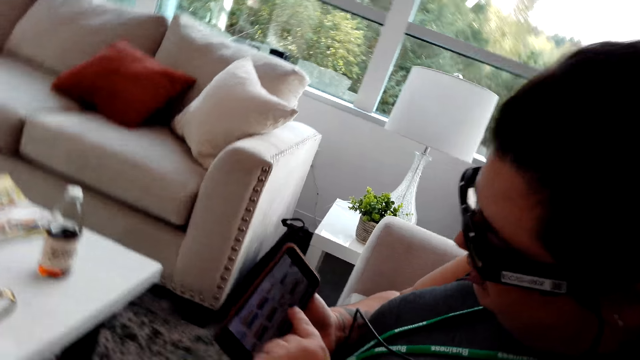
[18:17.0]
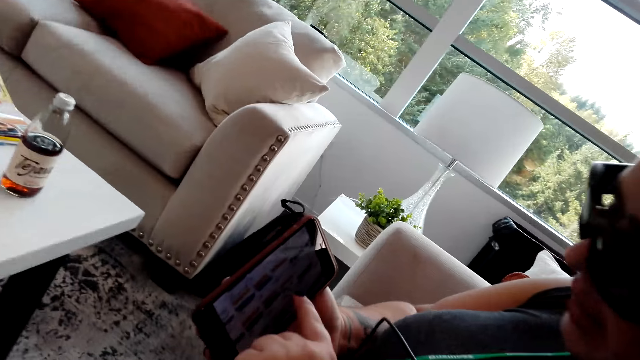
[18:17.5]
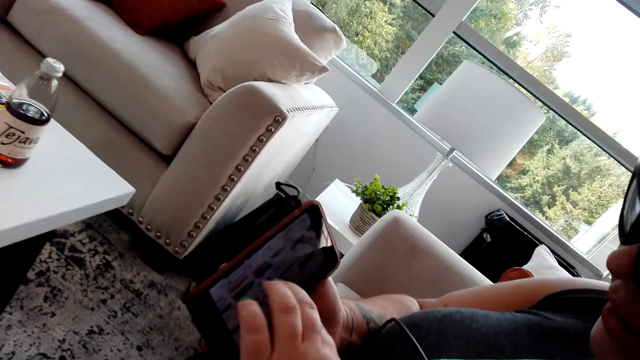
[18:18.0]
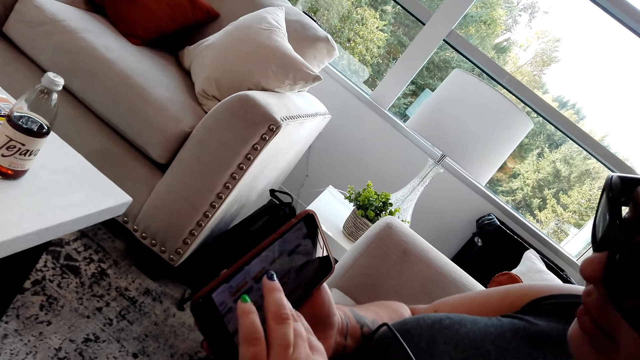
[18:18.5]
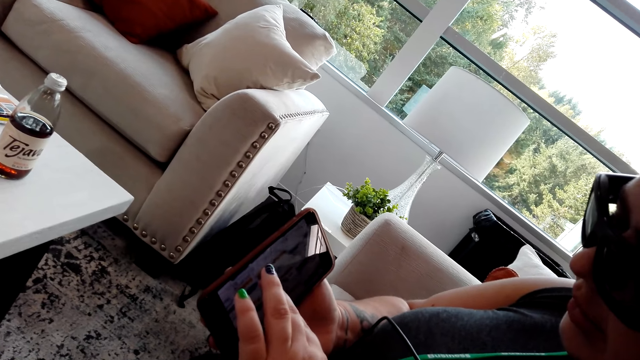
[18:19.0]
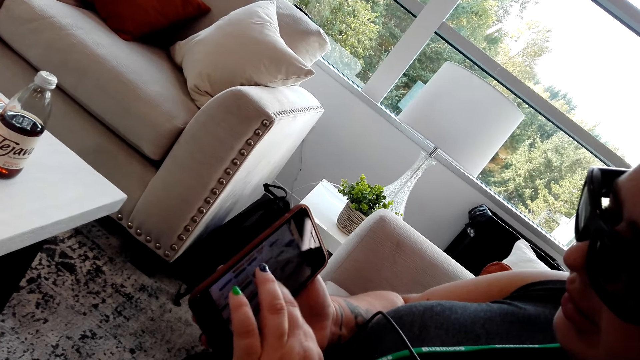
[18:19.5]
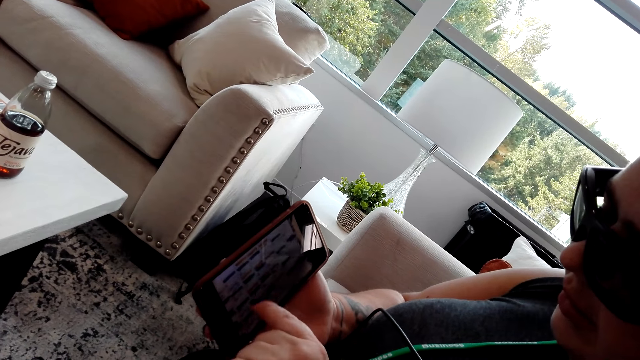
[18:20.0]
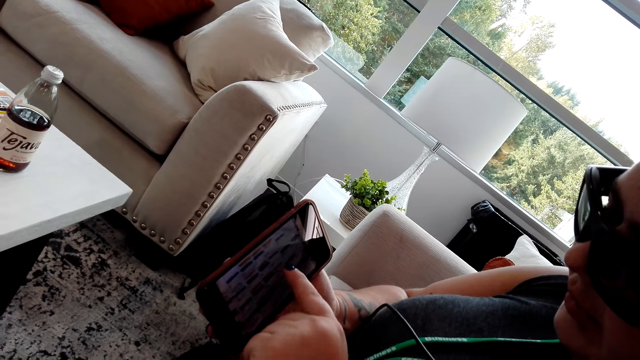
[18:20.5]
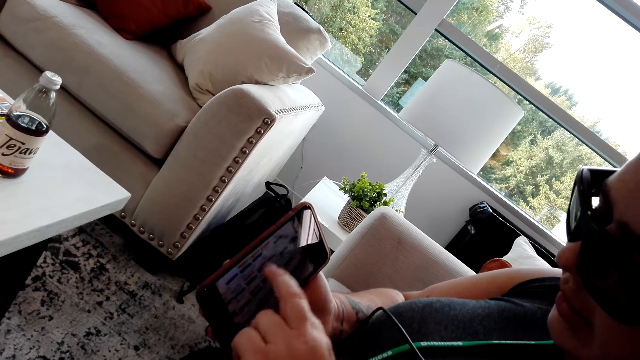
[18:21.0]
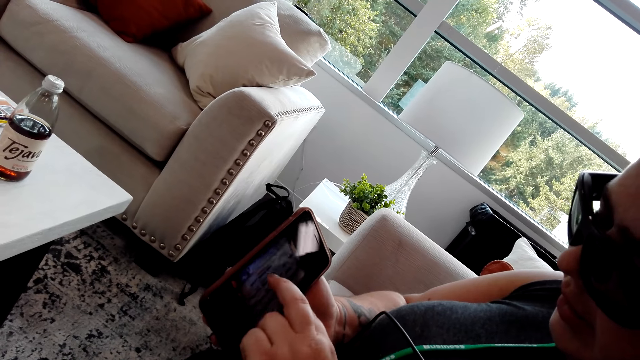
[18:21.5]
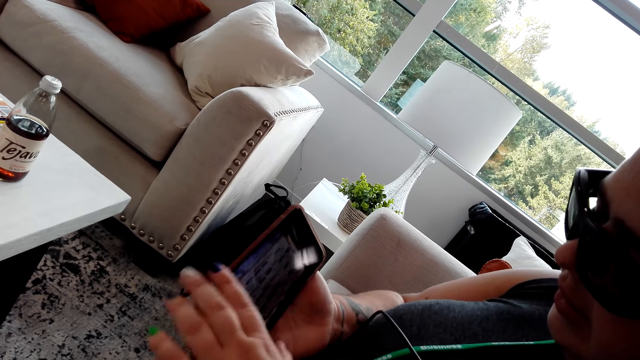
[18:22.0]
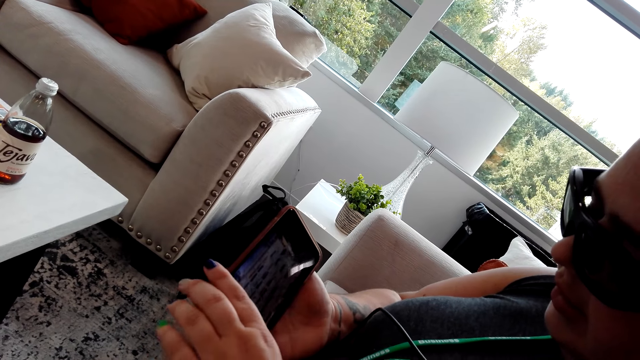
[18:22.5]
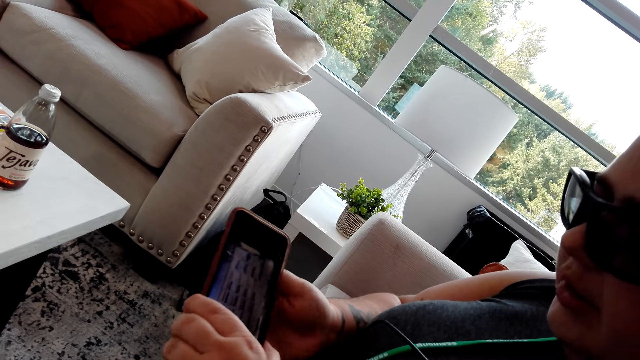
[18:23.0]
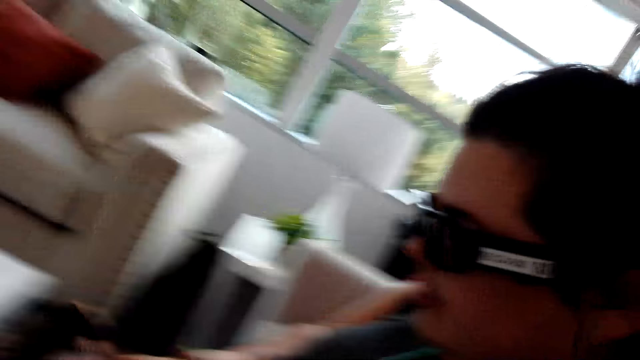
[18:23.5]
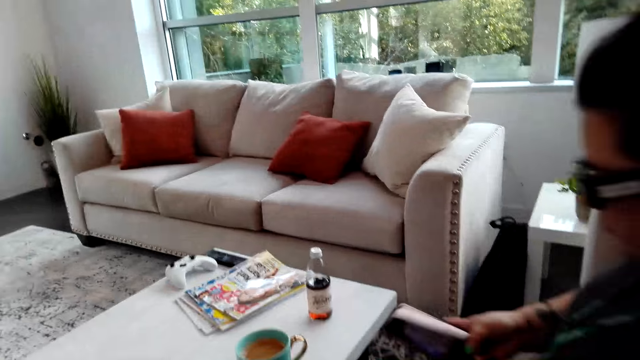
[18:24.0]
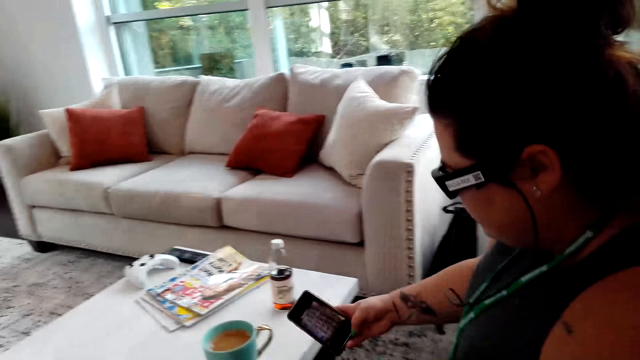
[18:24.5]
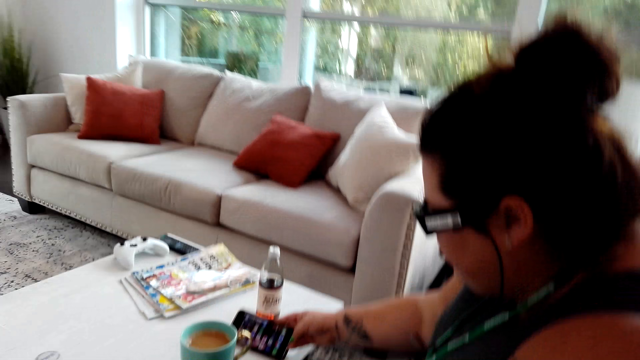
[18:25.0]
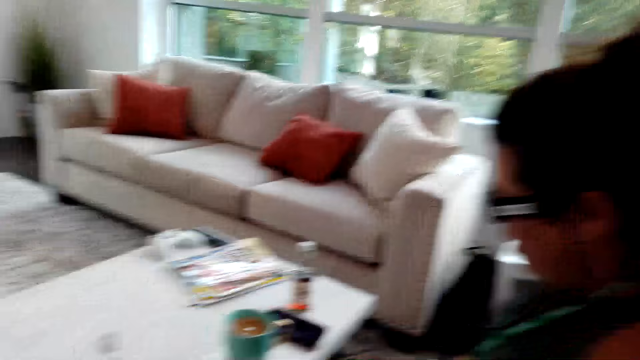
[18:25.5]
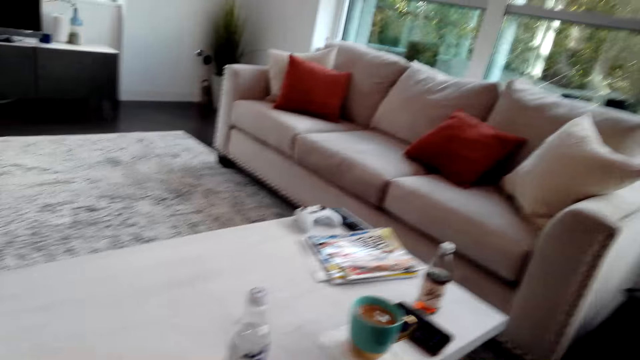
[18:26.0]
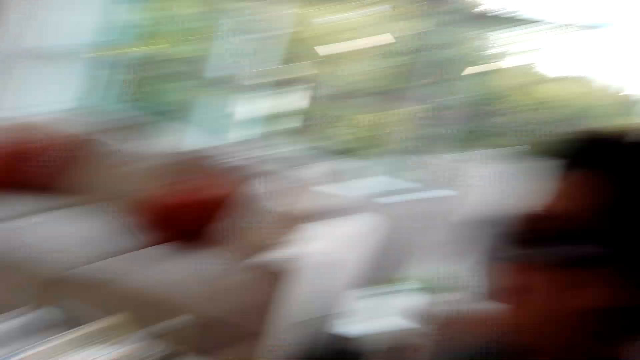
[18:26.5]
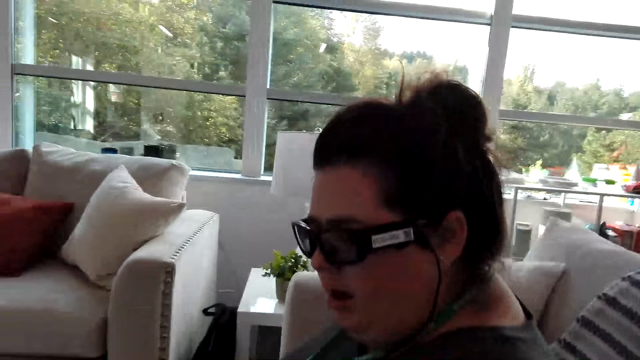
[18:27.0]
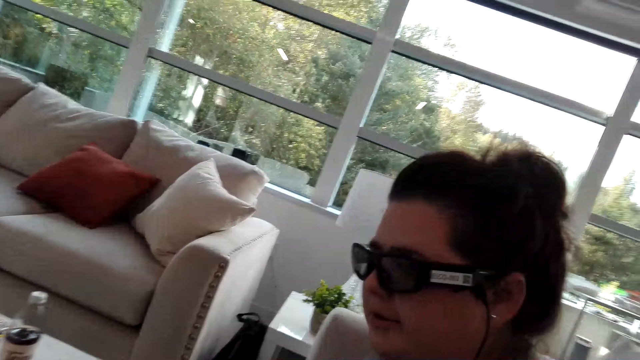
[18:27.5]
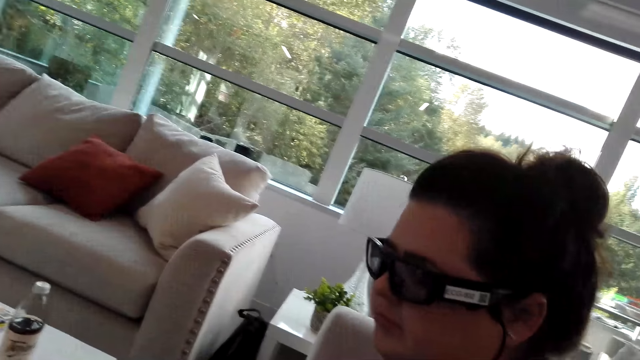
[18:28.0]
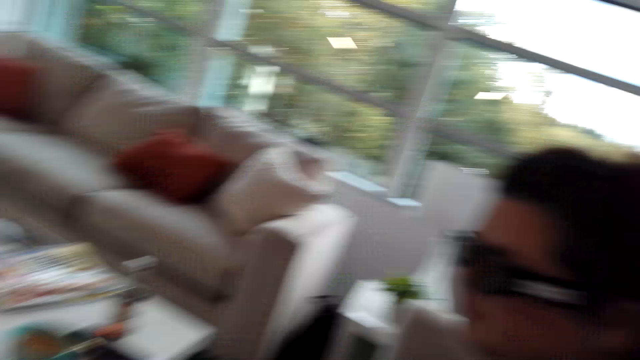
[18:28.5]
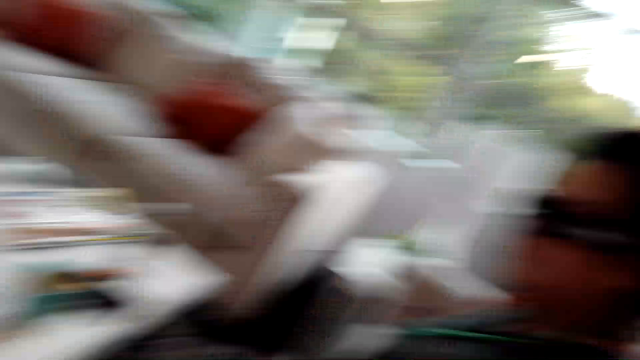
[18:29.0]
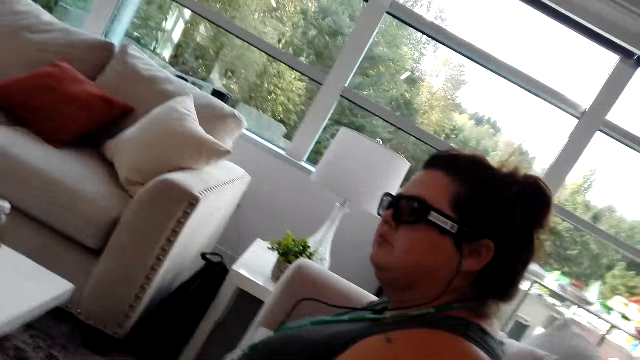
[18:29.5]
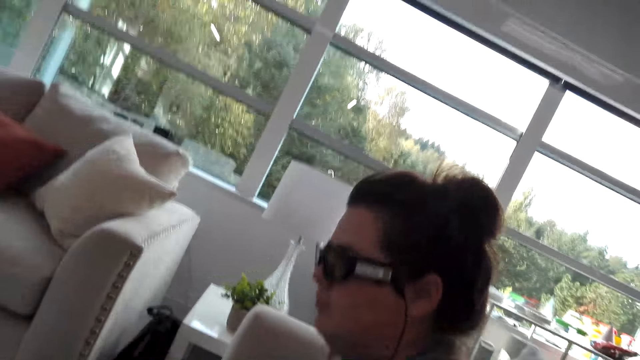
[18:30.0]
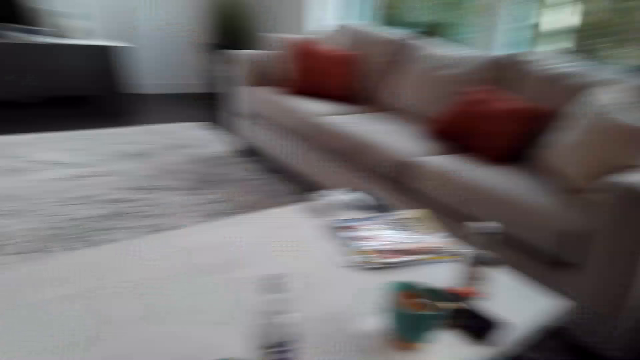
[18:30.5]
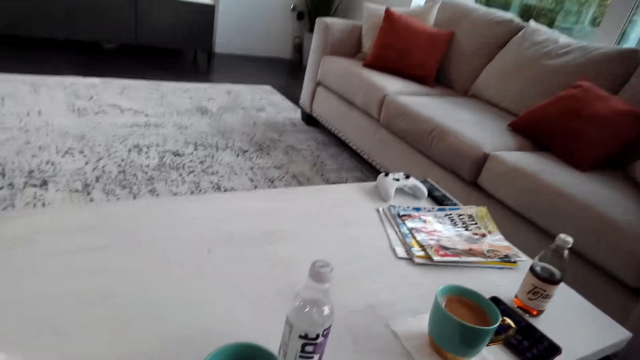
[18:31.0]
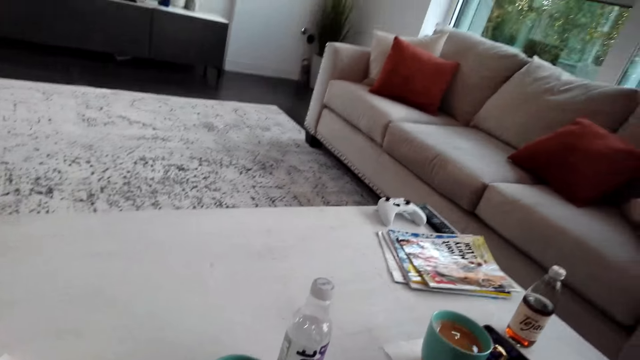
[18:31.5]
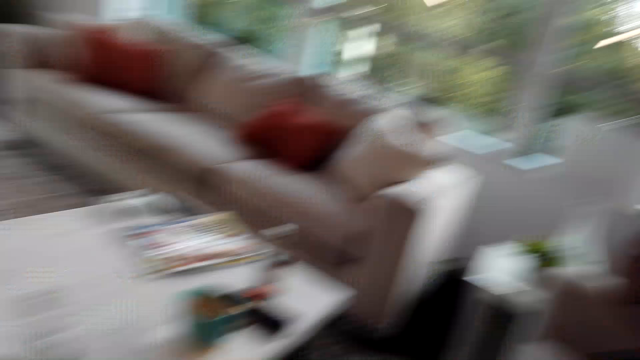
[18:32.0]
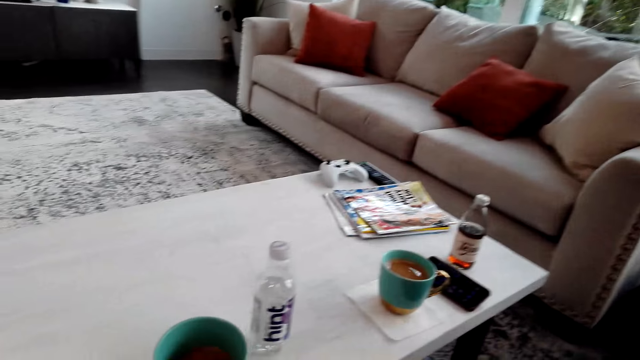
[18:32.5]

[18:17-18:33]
A person shows the camera wearer her phone. The person puts the phone on the table. The camera wearer looks around the house.

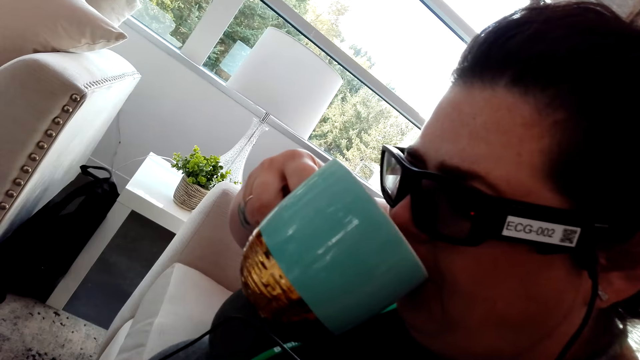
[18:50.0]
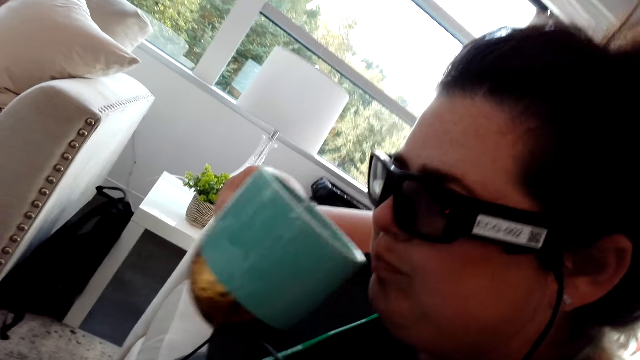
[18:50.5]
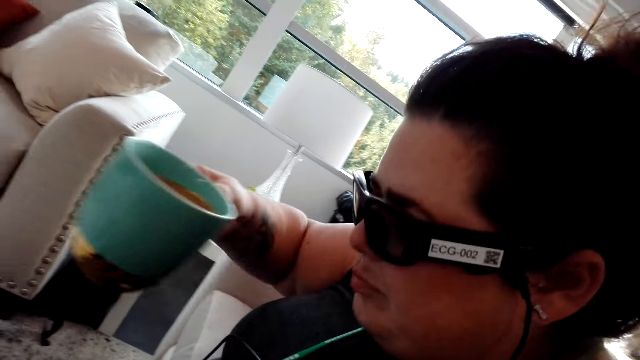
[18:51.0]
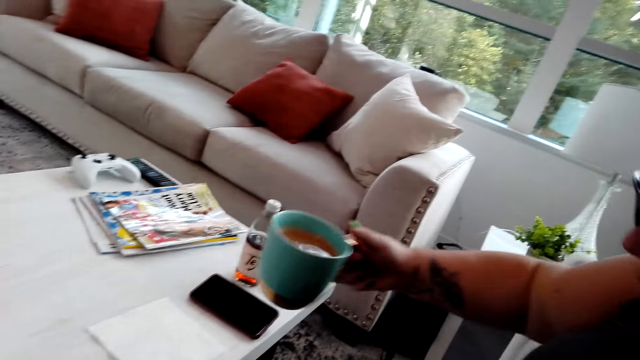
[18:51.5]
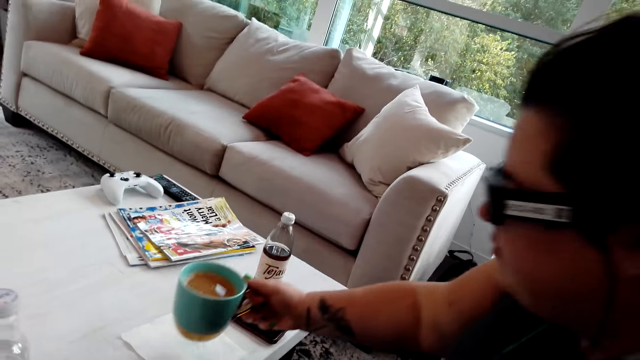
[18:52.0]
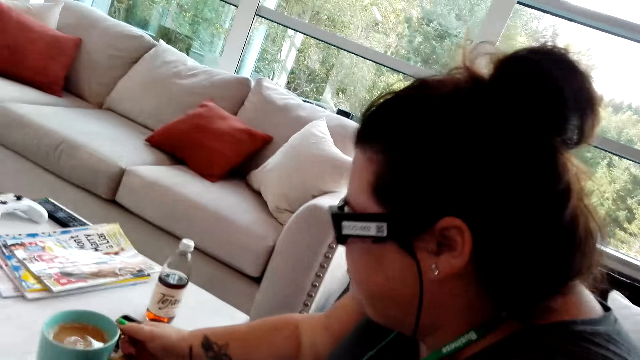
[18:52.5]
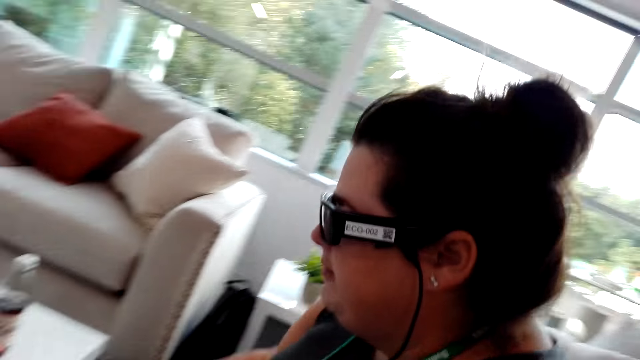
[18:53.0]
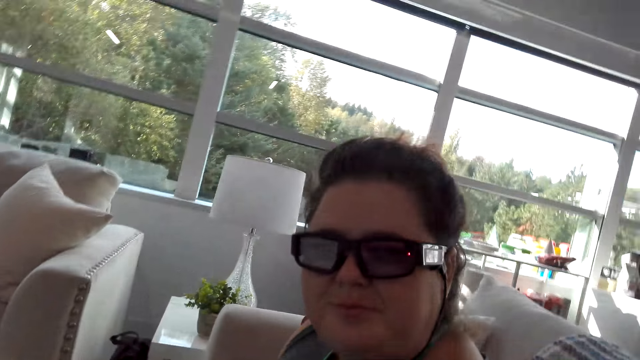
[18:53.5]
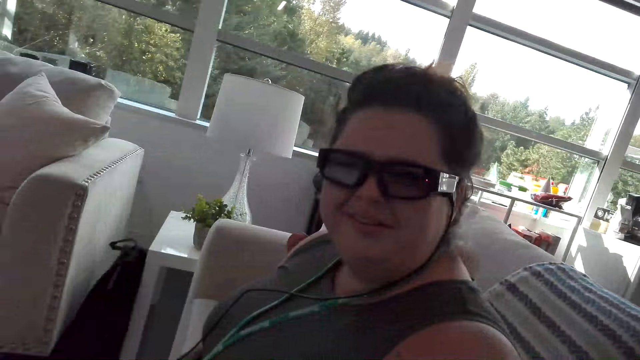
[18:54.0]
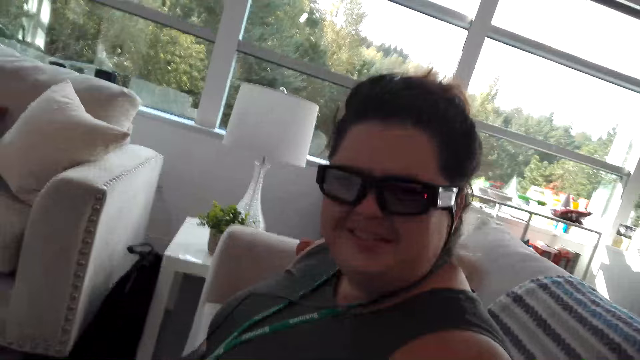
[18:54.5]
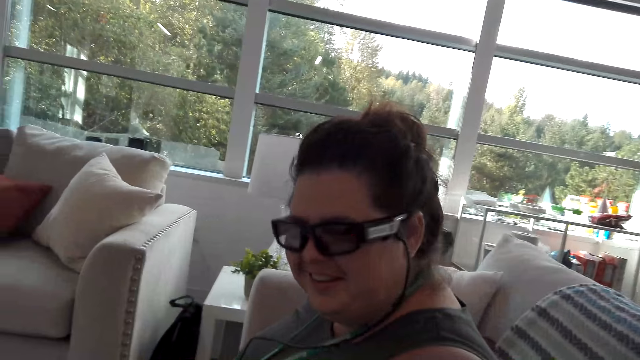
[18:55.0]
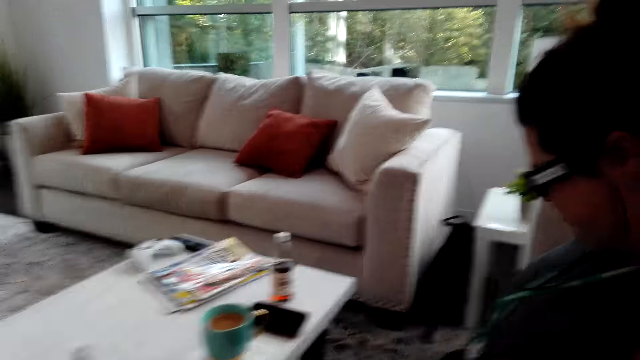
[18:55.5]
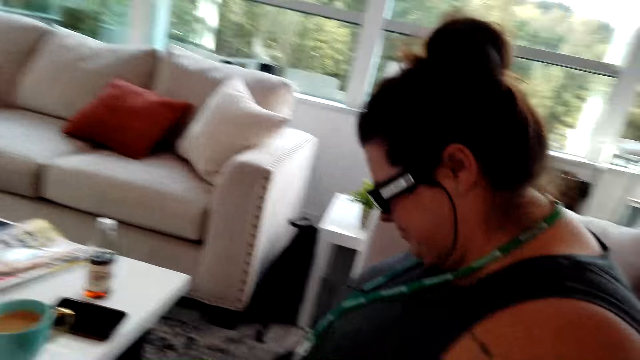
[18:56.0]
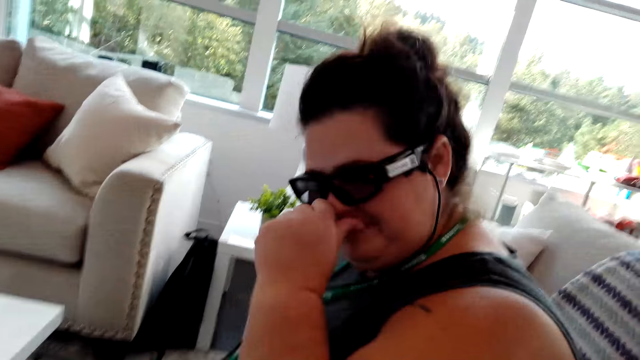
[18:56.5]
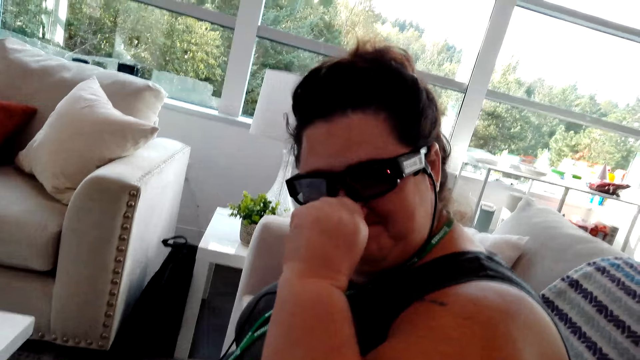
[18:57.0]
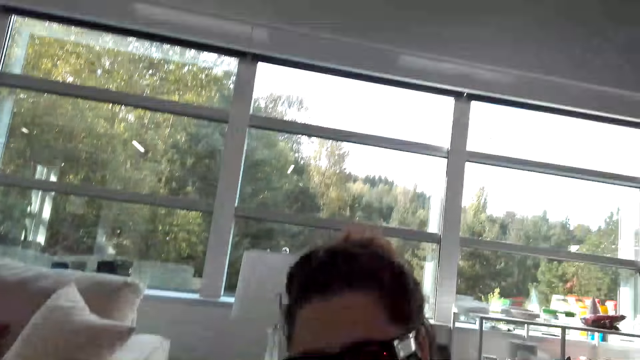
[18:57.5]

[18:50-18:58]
A woman takes the drink. The woman puts the mug on the table.
